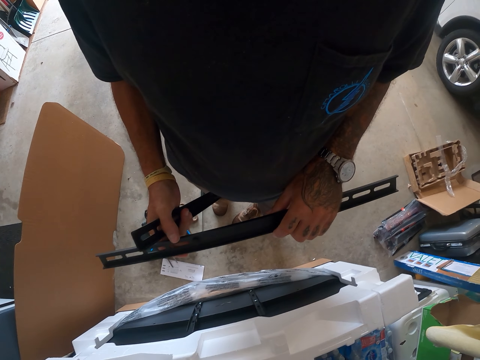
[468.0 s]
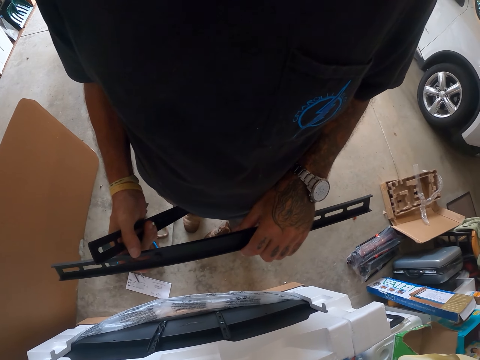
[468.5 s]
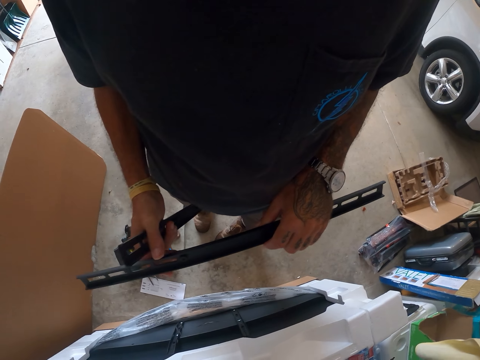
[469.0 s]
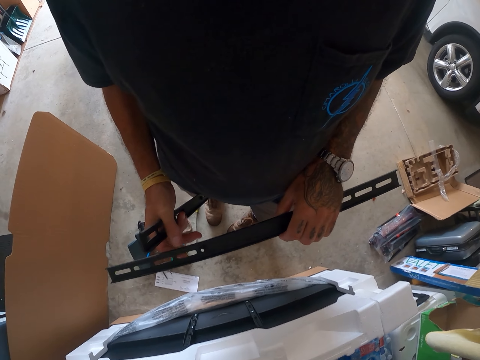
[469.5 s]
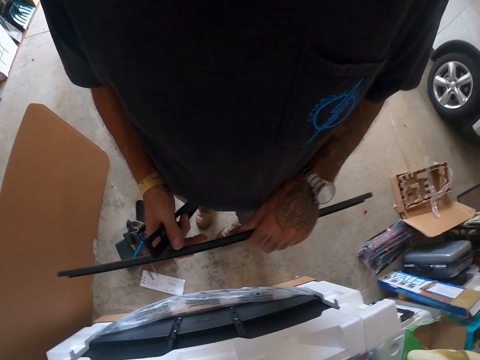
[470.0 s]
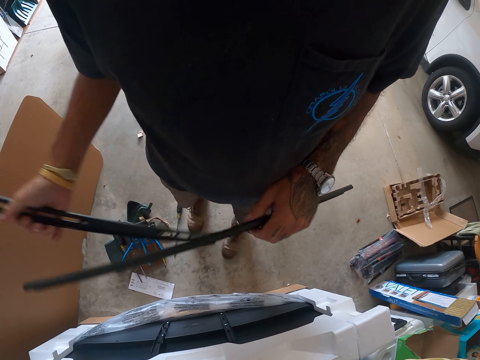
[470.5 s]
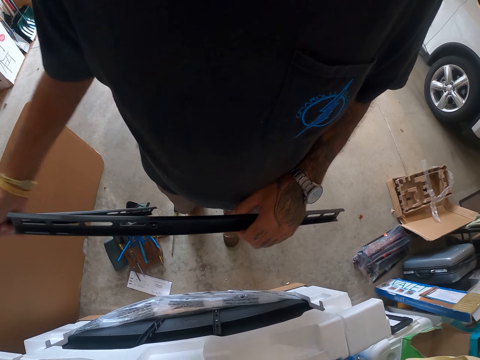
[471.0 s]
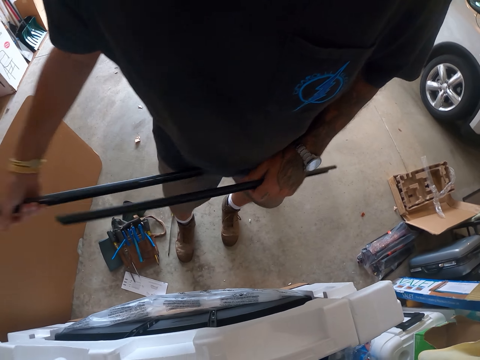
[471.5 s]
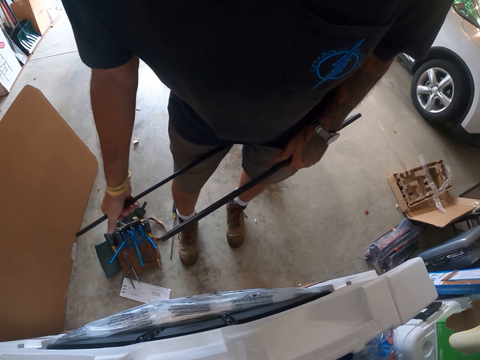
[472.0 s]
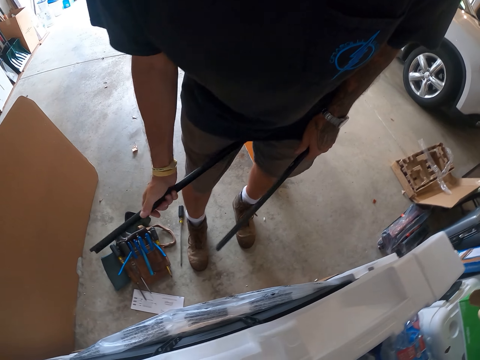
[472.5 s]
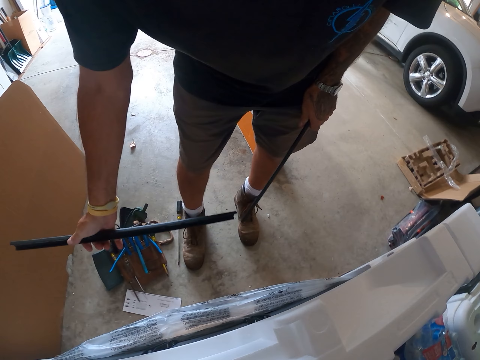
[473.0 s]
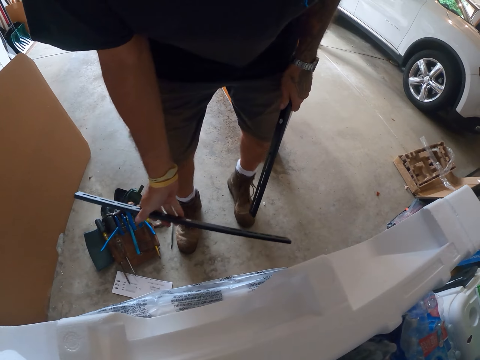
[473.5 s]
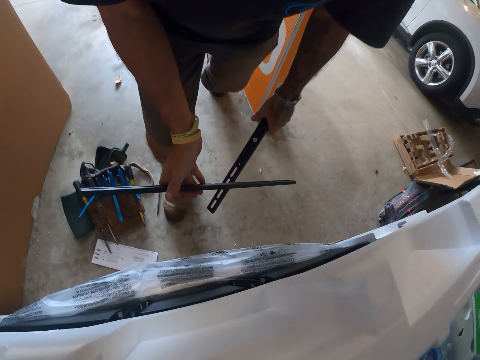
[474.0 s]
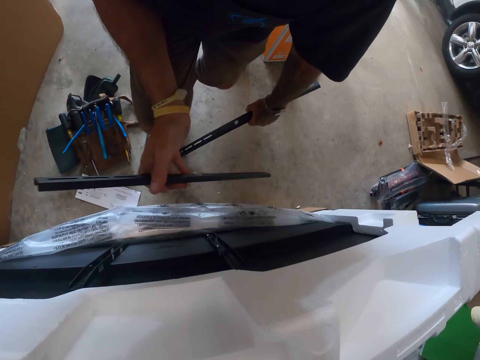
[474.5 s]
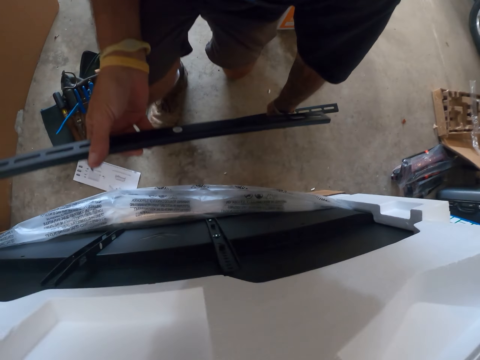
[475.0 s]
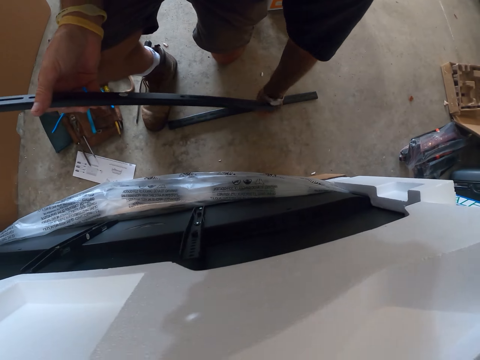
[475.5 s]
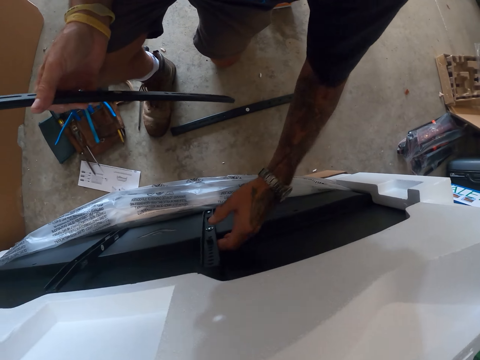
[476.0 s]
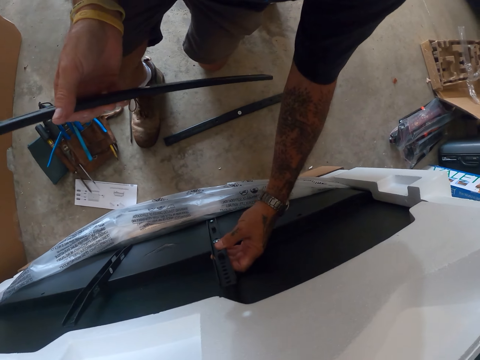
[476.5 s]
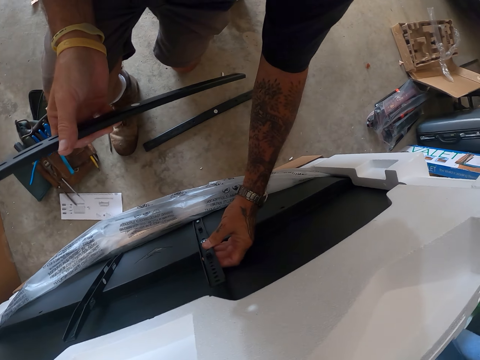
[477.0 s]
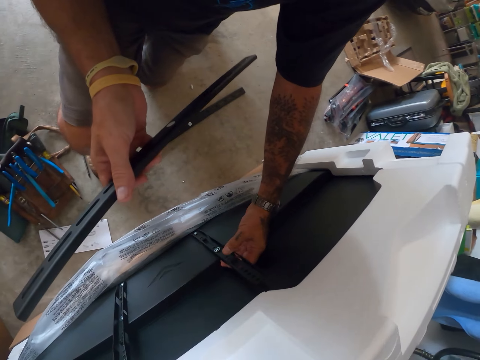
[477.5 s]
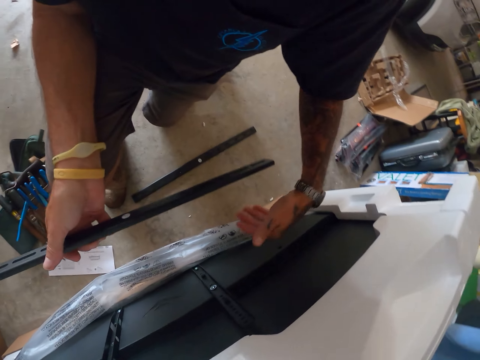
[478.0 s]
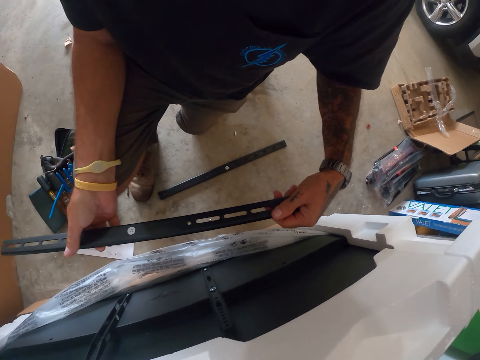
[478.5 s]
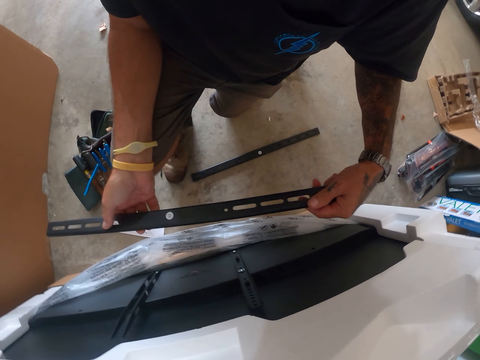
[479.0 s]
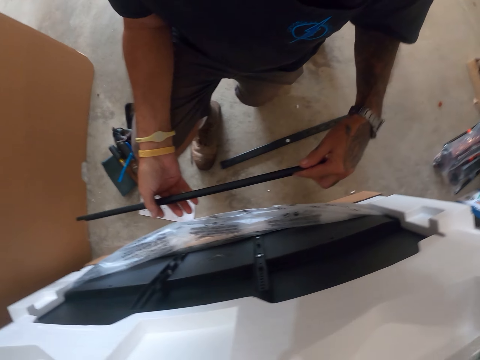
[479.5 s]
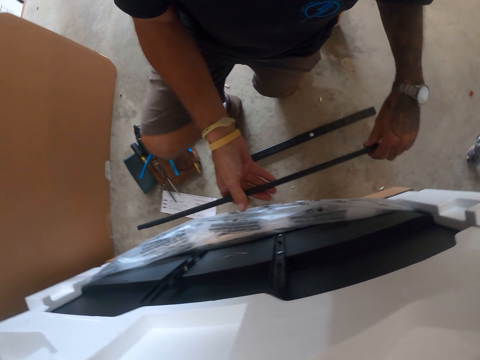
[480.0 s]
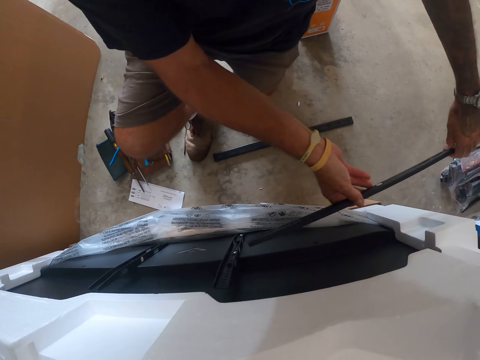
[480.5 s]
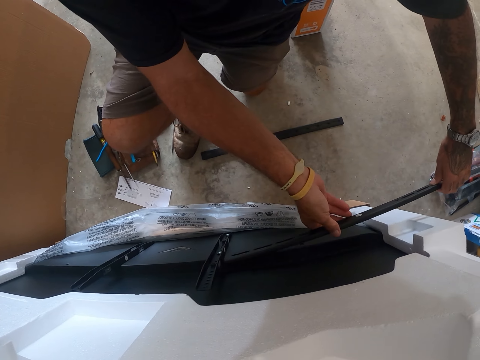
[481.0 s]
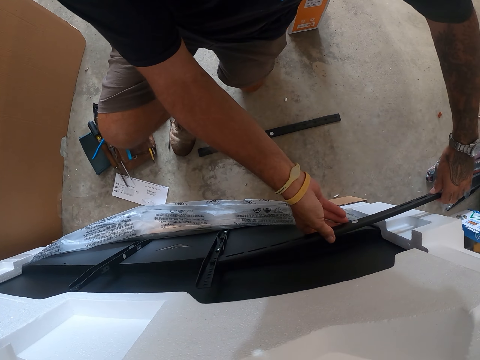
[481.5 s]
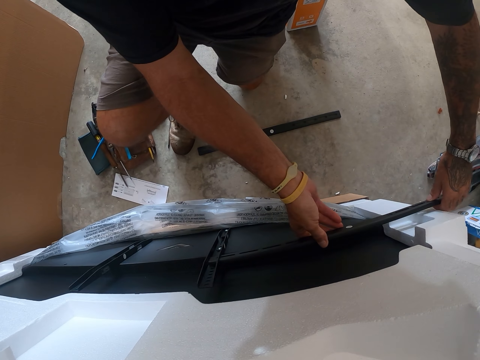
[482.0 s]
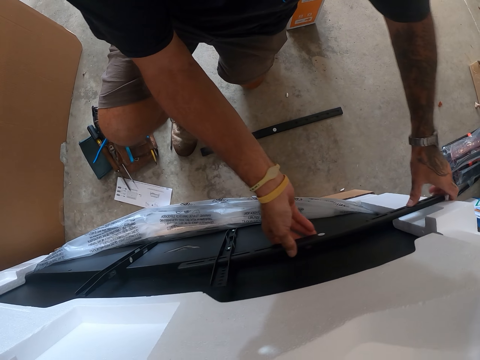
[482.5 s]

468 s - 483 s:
The camera wearer moves something, puts a panel on the floor, holds the panel, and fixes something.

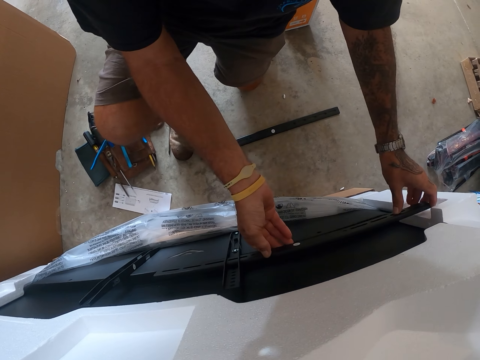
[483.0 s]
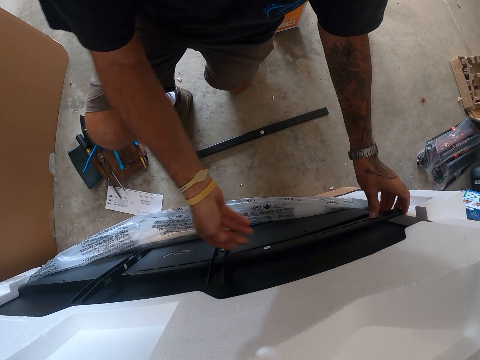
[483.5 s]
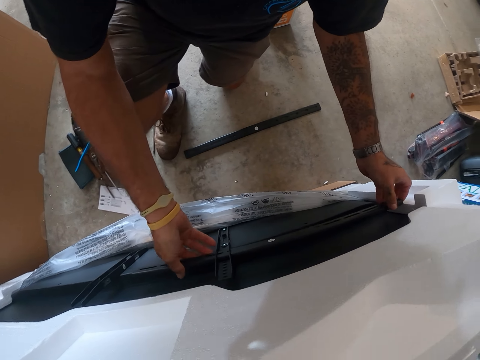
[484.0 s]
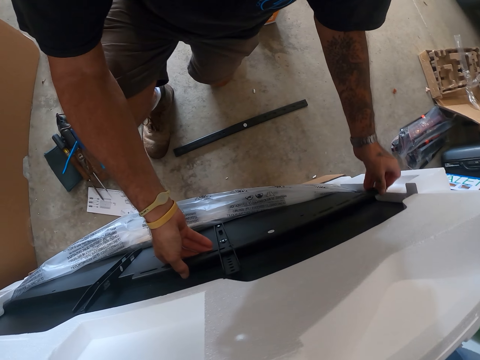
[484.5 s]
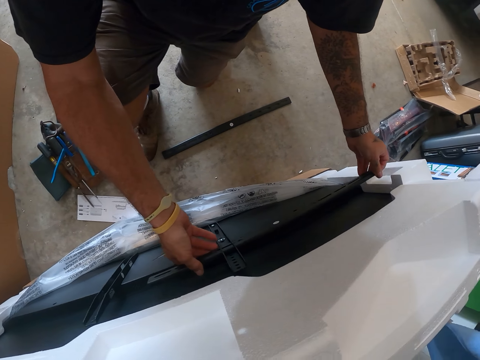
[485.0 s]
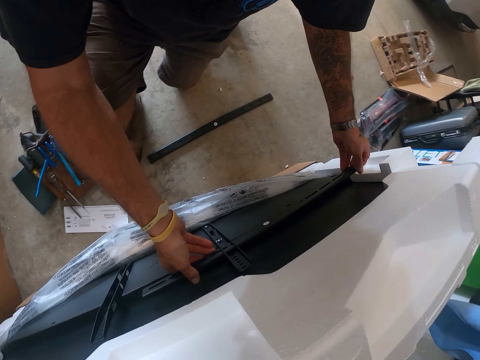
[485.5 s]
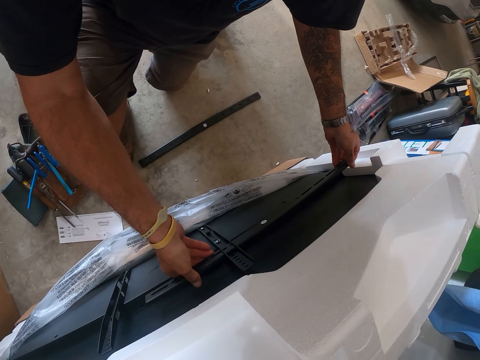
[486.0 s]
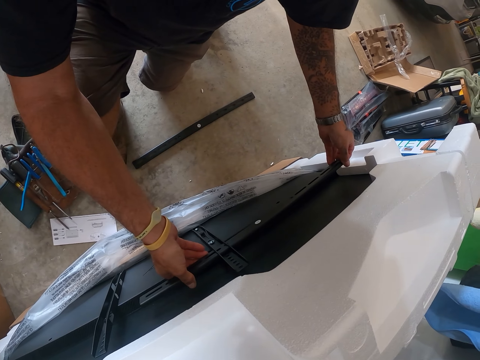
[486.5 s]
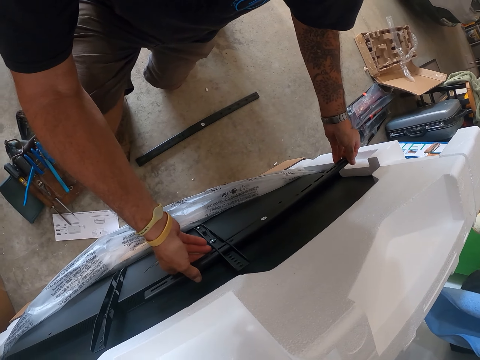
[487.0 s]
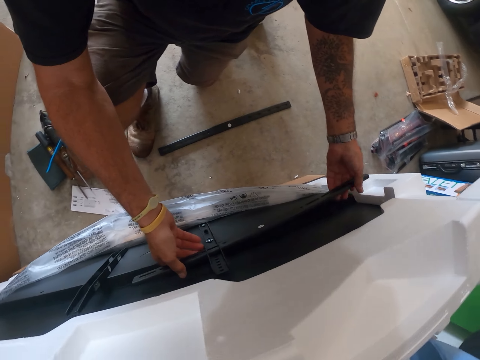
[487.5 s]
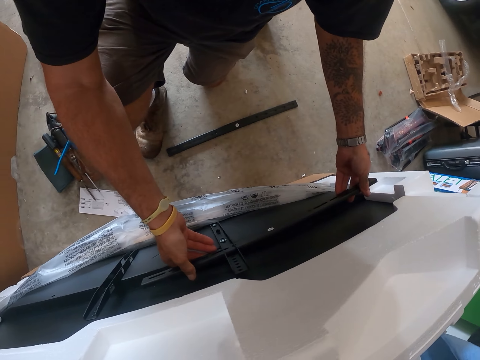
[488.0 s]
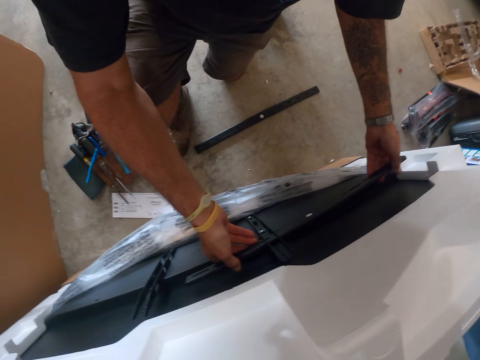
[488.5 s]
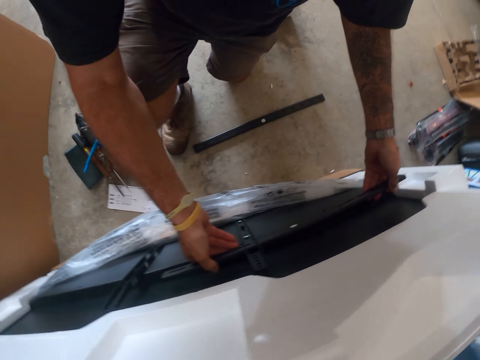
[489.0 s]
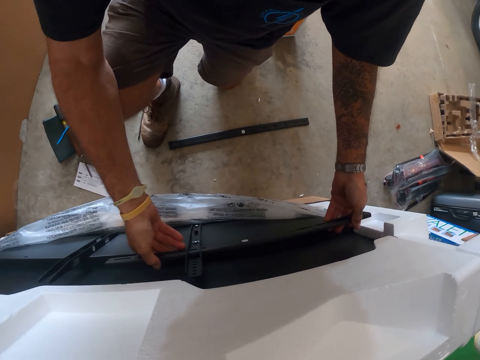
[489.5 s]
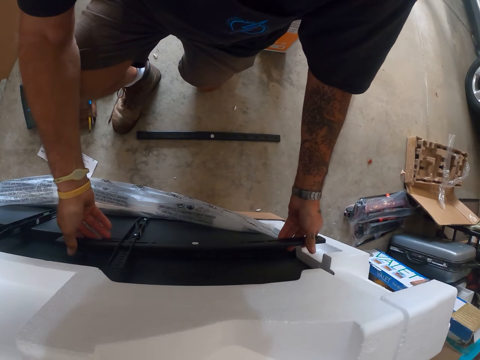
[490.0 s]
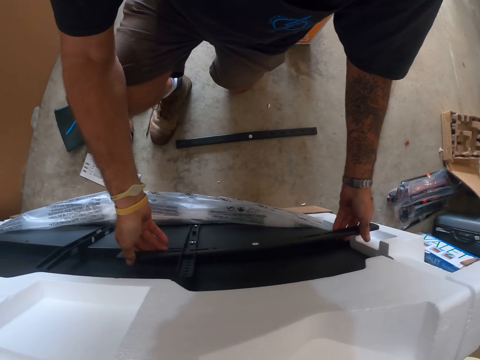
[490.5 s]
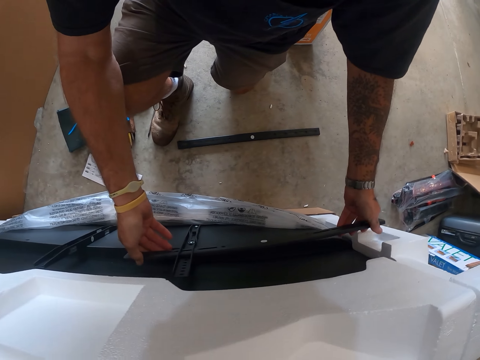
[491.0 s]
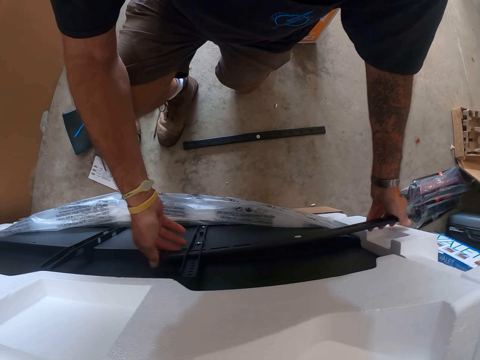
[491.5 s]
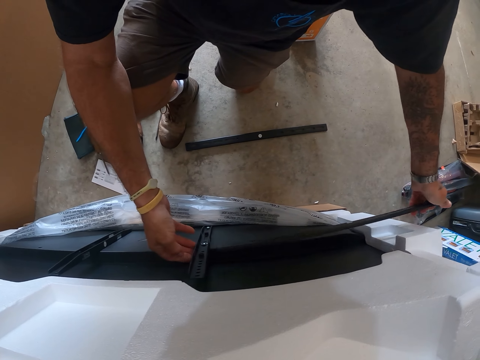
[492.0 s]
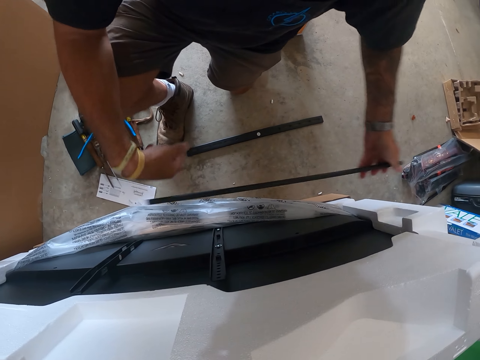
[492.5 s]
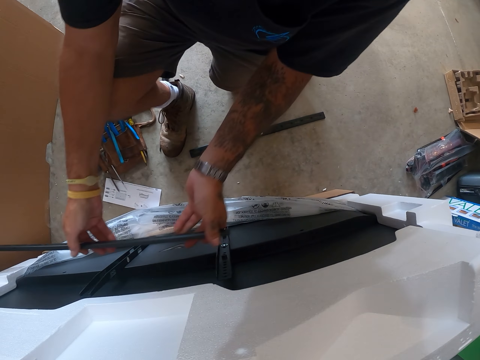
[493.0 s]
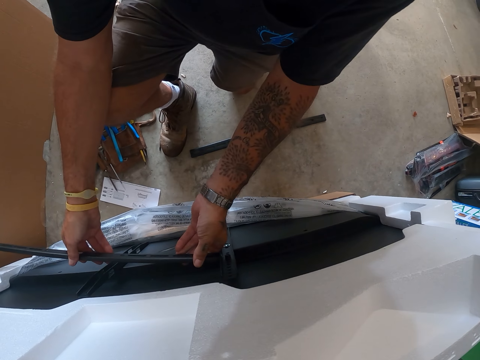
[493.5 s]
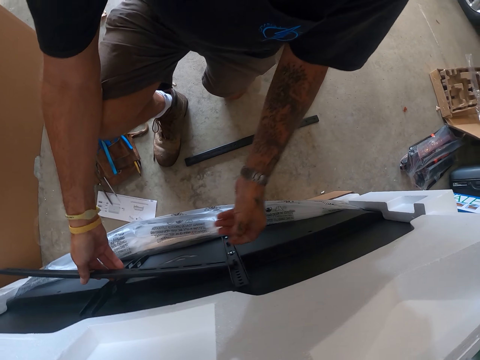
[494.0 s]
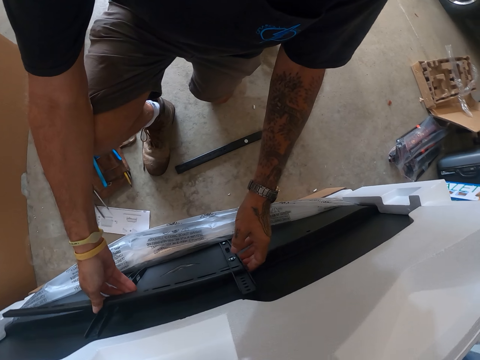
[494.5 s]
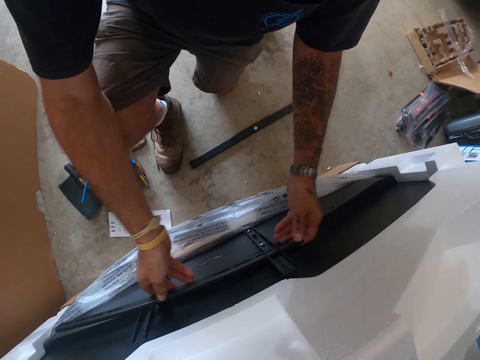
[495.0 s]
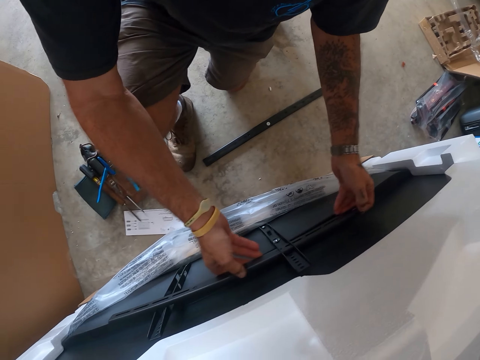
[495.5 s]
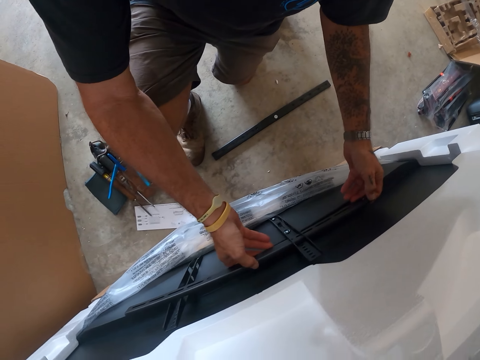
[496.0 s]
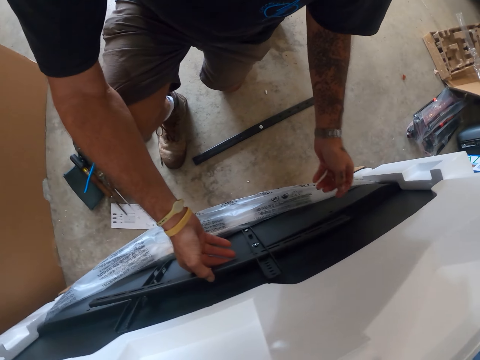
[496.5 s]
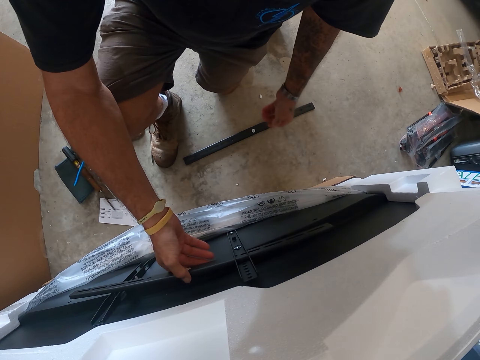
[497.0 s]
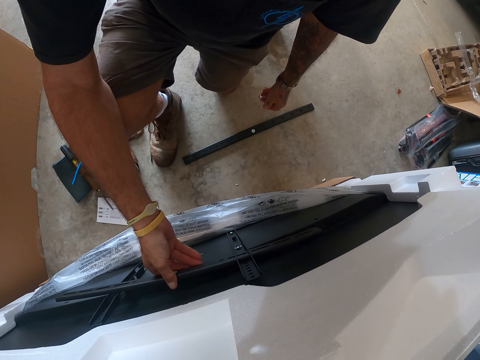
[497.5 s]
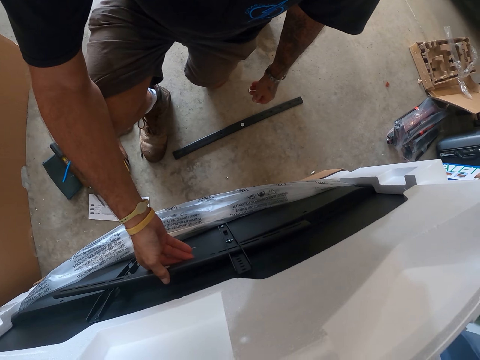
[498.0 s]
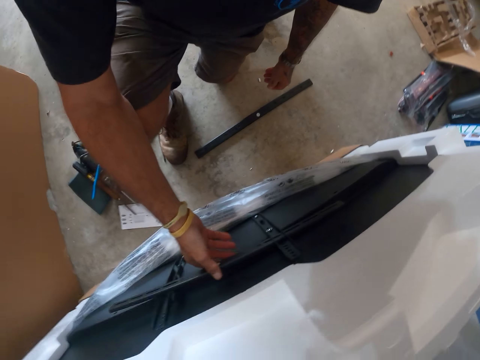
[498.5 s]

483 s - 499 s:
The camera wearer inserts a panel across a panel. They pull a panel. They insert a panel across a panel.
